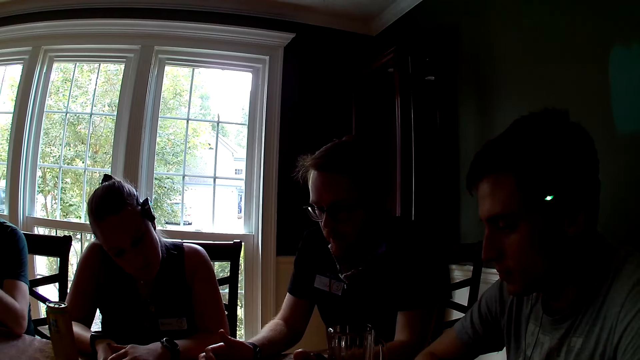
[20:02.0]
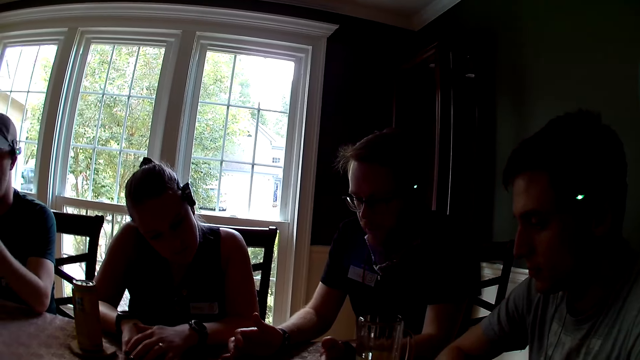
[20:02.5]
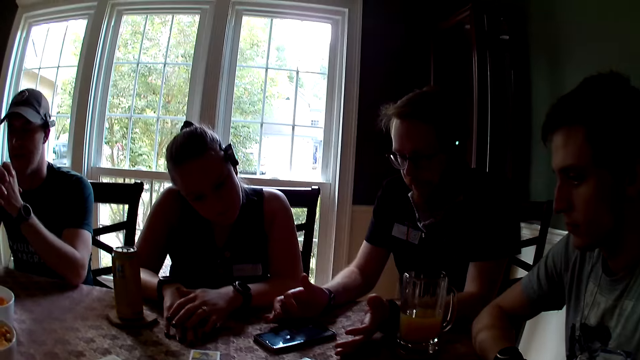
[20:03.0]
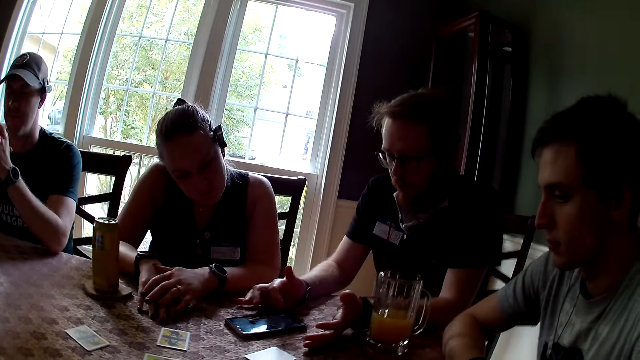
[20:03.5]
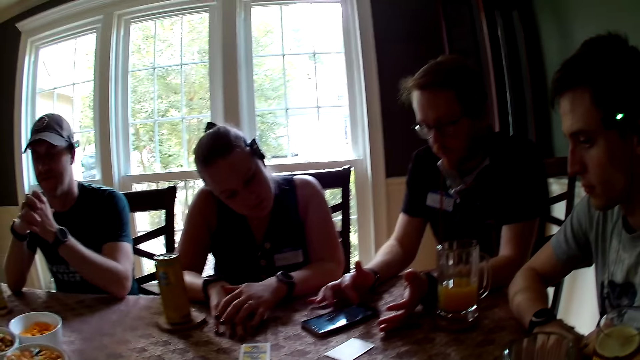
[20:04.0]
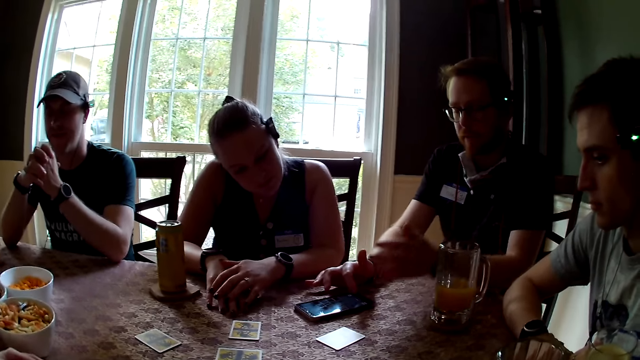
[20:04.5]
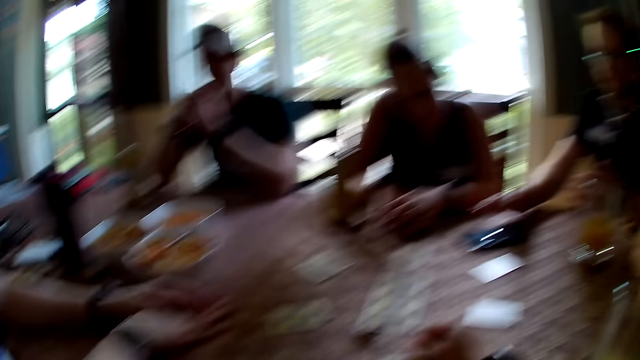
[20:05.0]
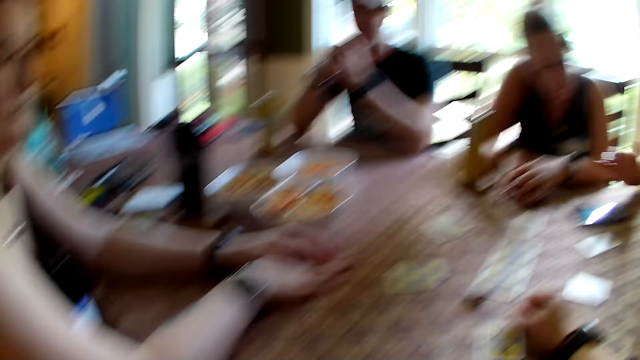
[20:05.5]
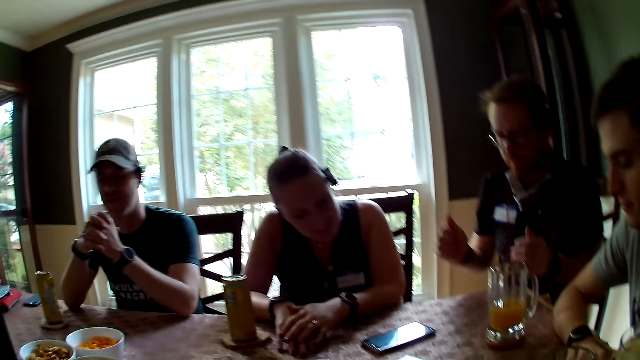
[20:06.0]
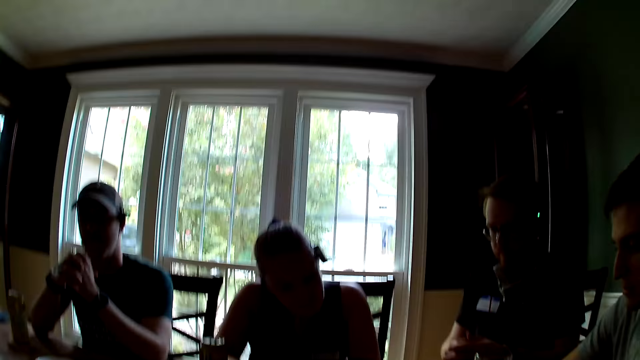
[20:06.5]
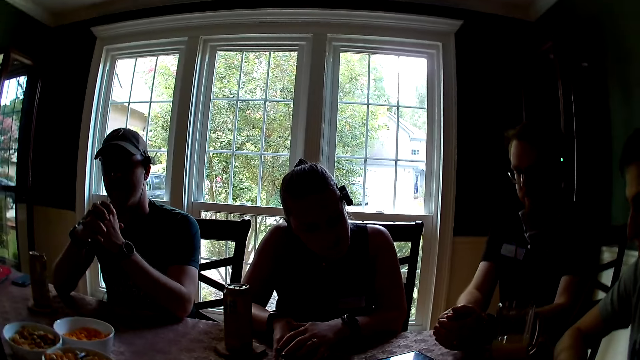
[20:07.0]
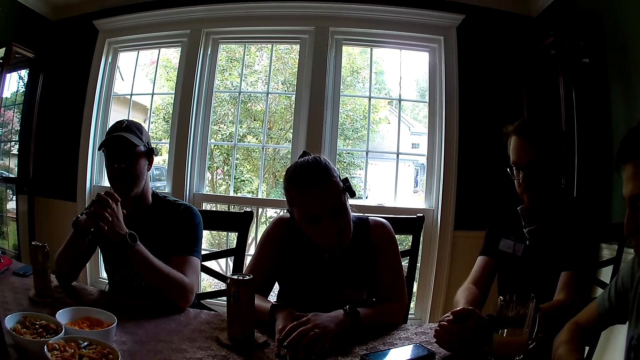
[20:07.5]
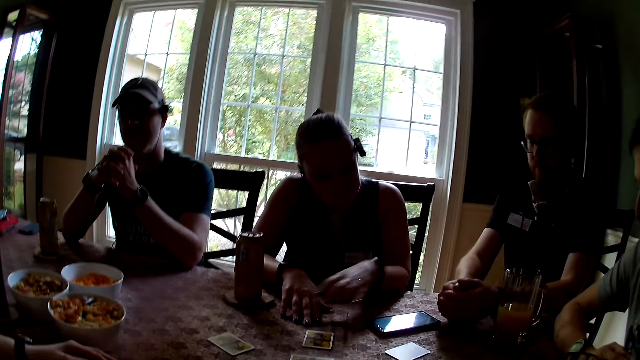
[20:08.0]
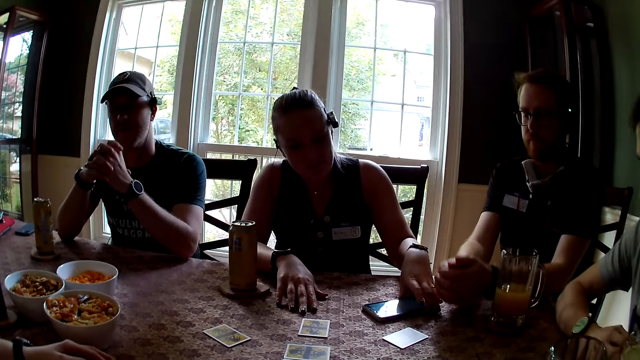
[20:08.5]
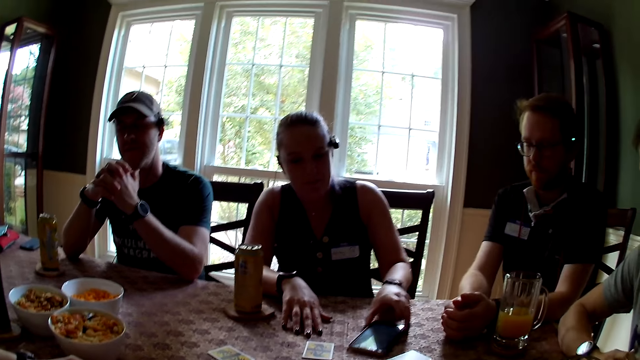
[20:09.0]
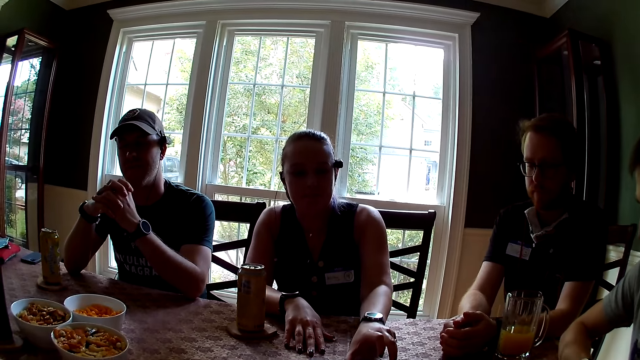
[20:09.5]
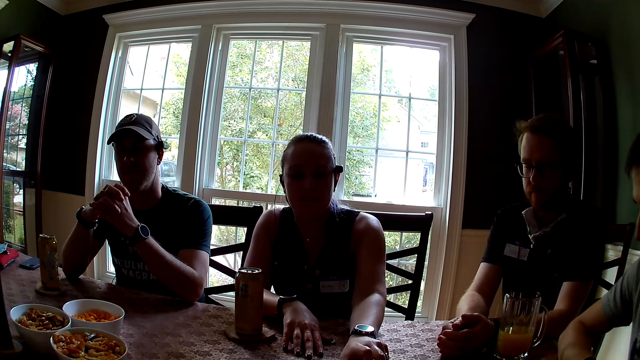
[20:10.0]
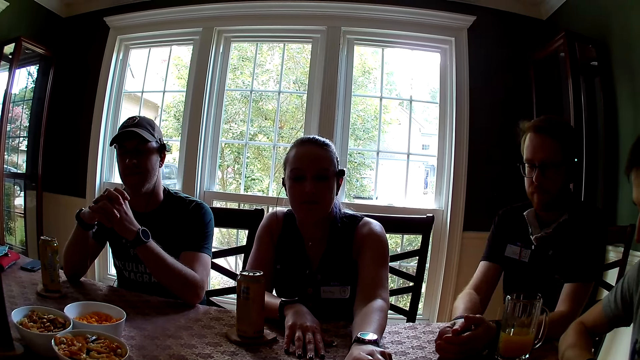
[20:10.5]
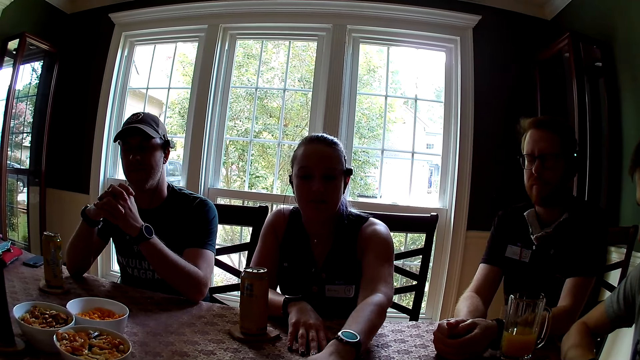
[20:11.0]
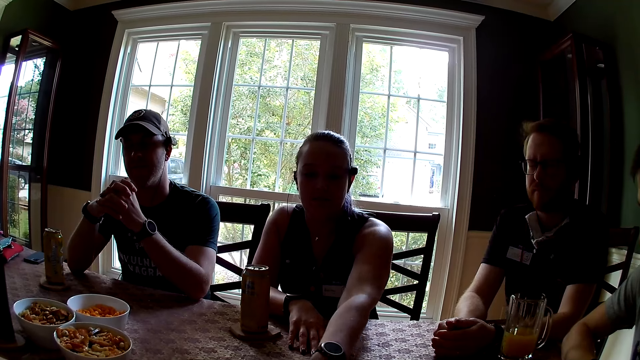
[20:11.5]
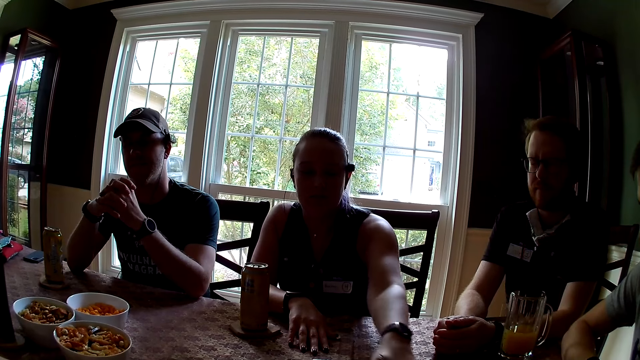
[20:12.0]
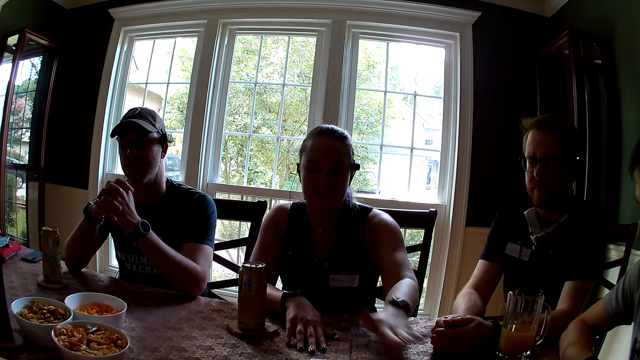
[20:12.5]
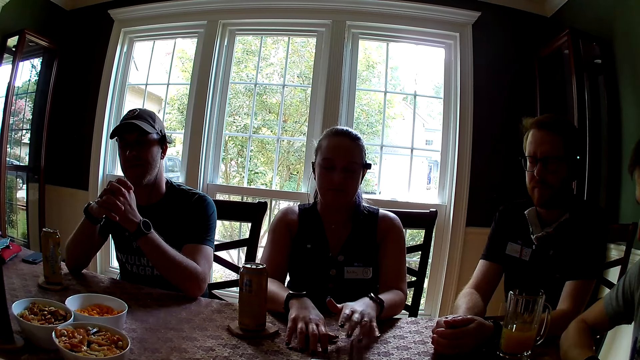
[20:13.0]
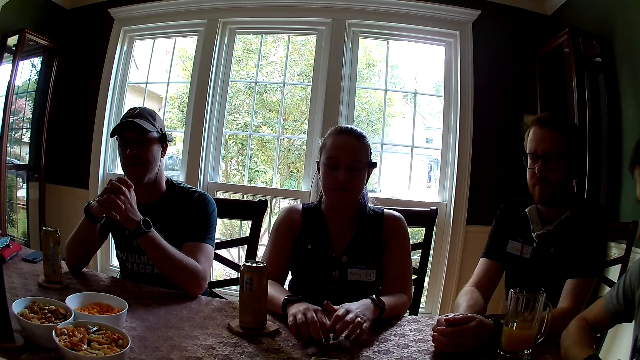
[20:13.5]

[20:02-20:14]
A man scrolls the phone. The woman moves the mobile phone on the table with her left hand. She picks the phone from the table.

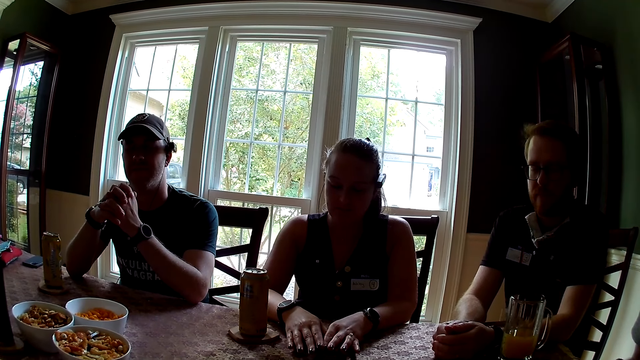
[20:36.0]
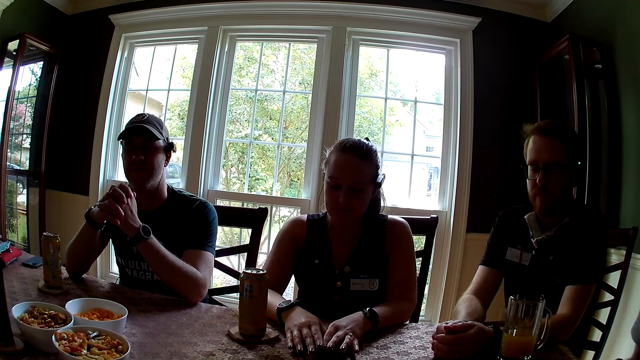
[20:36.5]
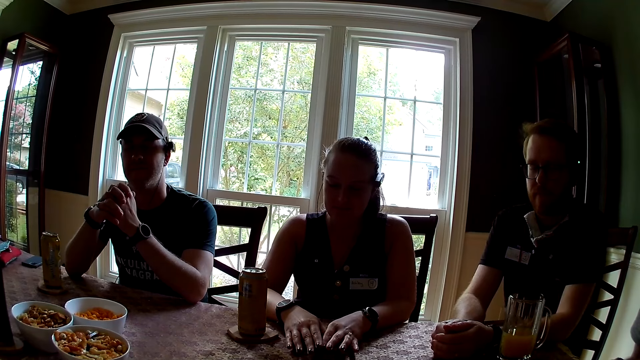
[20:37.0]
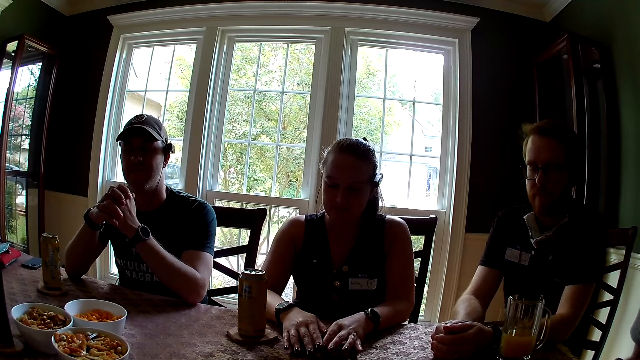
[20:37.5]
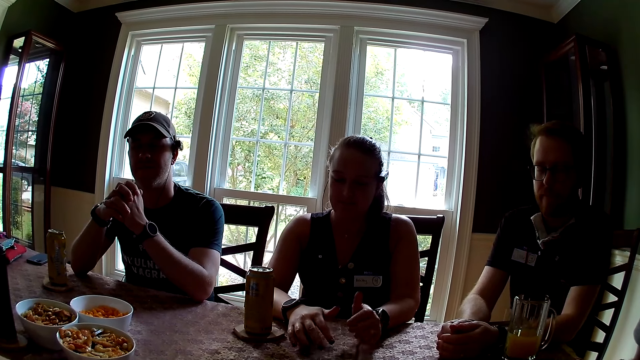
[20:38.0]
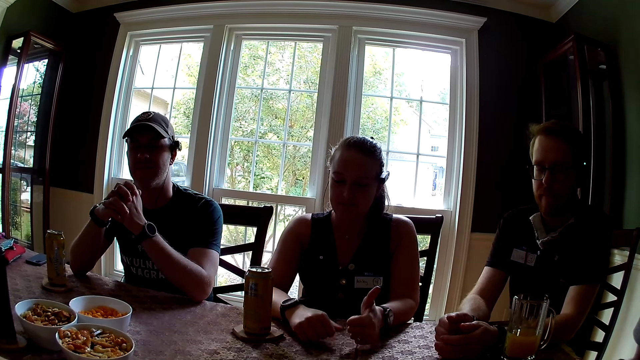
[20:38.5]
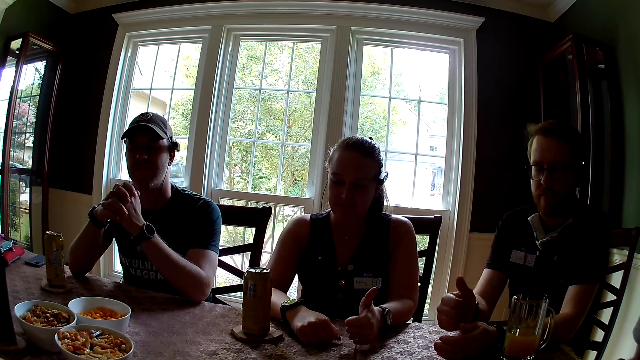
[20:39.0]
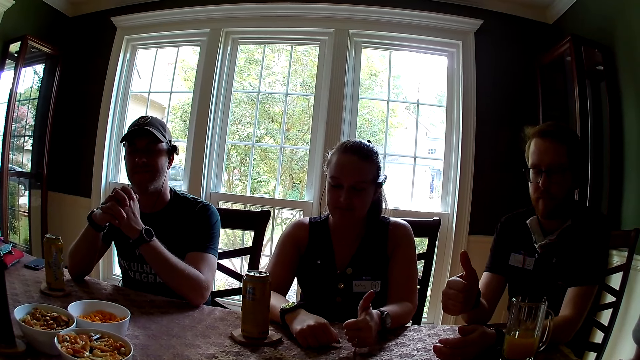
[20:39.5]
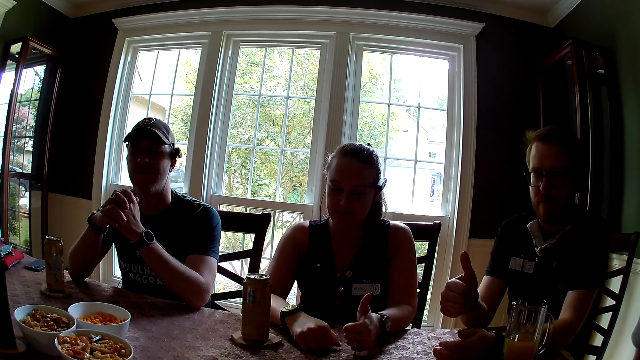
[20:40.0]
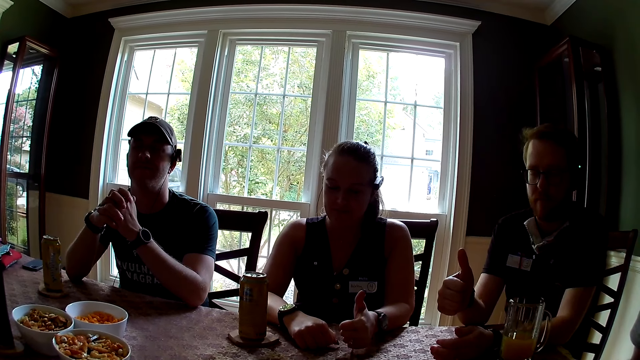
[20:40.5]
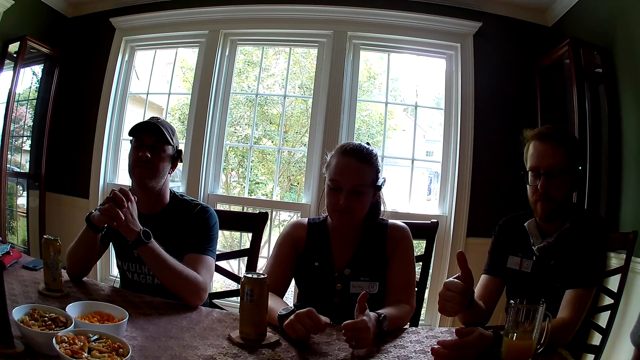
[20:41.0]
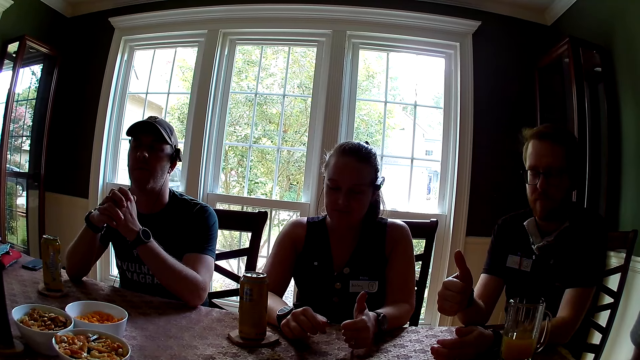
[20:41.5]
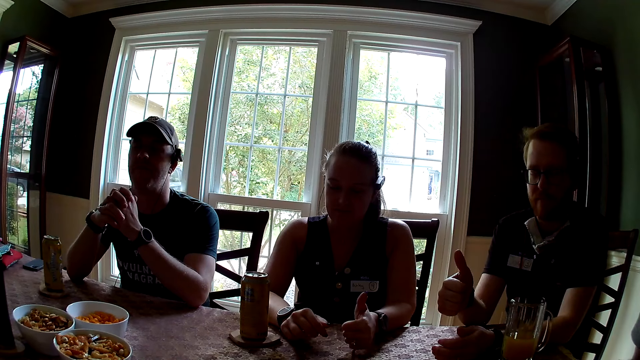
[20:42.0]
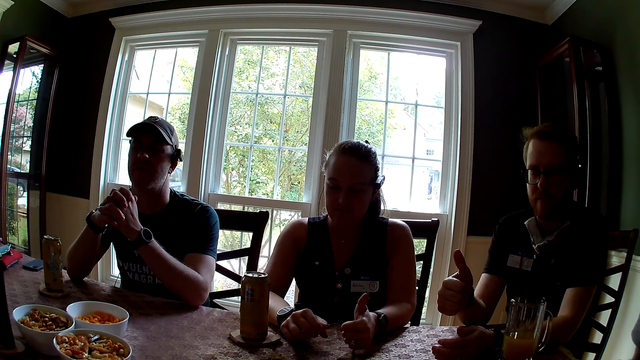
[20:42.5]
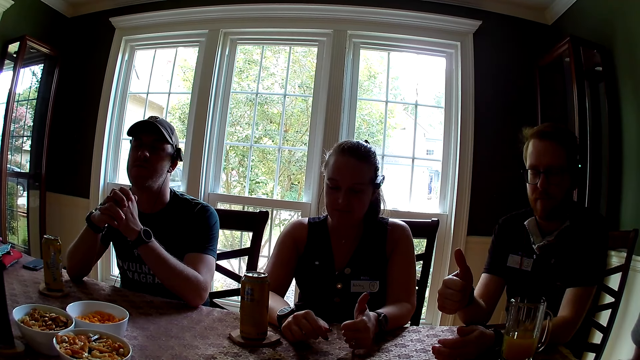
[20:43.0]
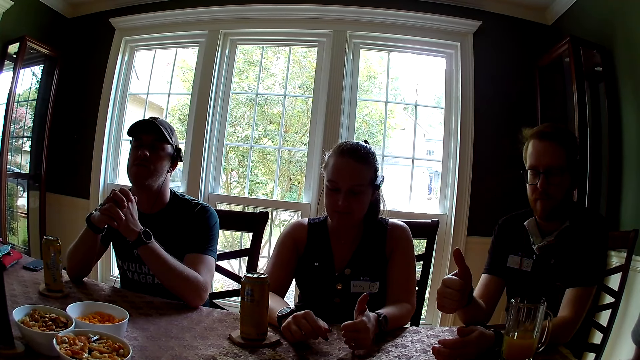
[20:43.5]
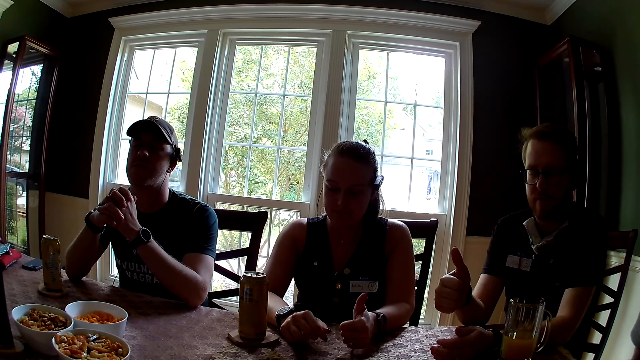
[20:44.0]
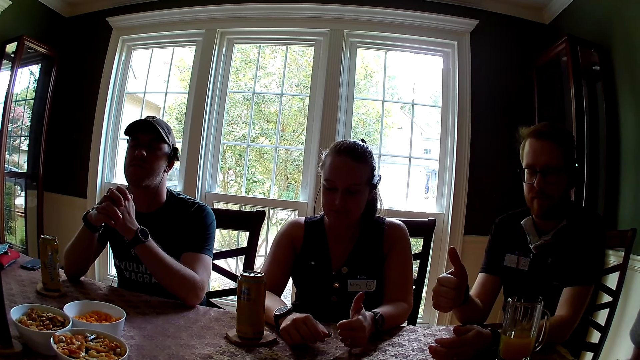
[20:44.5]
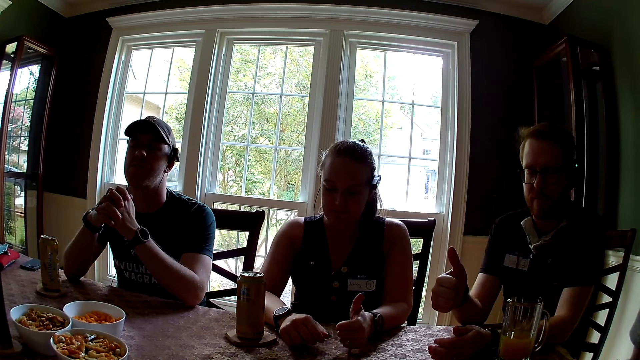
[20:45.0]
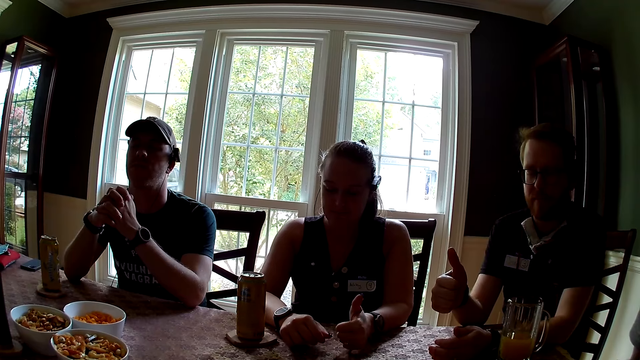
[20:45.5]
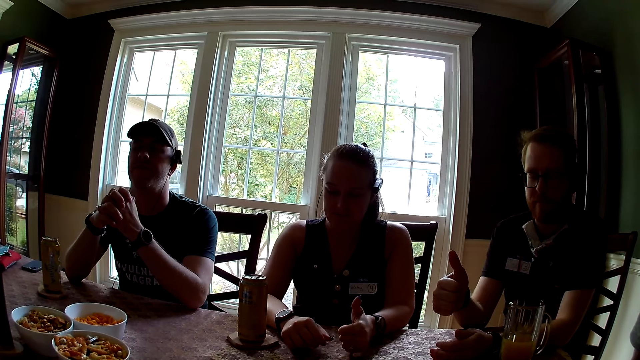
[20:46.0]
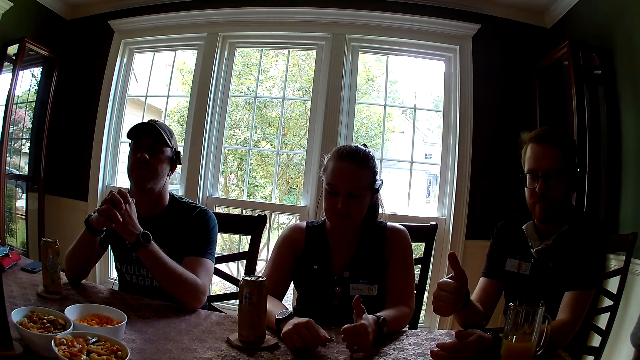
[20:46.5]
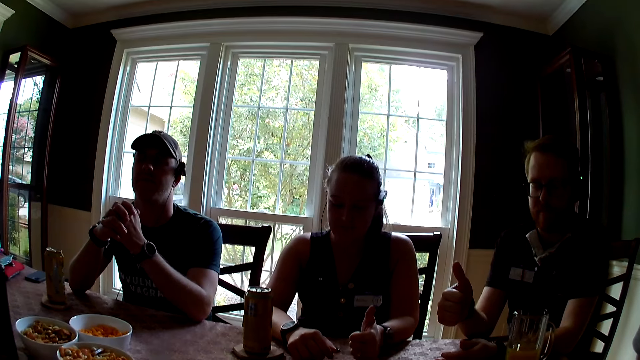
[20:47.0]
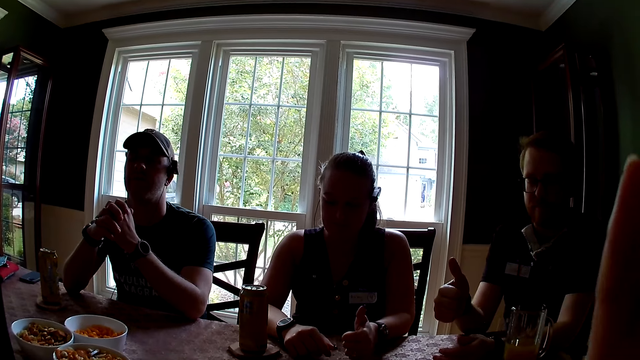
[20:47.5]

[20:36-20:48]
The camera wearer stares at a man, another man and a lady. The lady thumbs up her left hand. The other man thumbs up his right hand. The other man and the lady gesture at the camera wearer.
